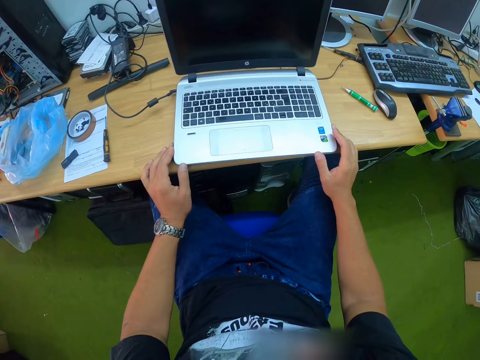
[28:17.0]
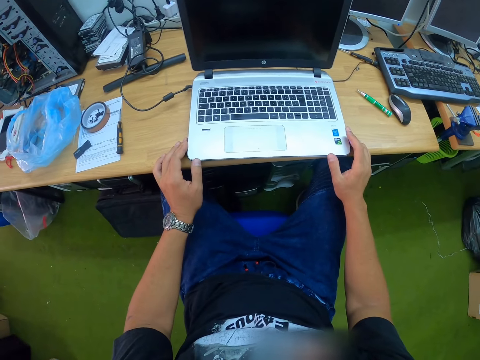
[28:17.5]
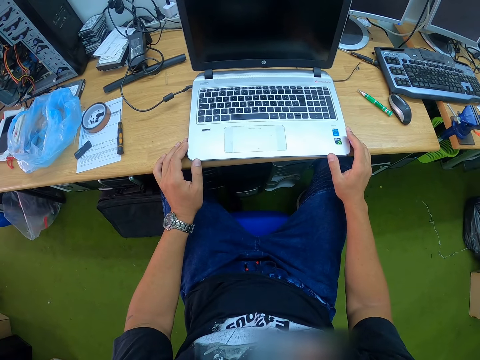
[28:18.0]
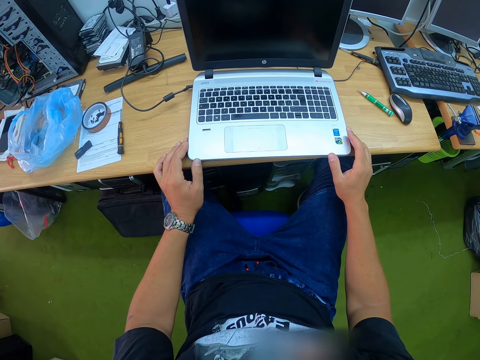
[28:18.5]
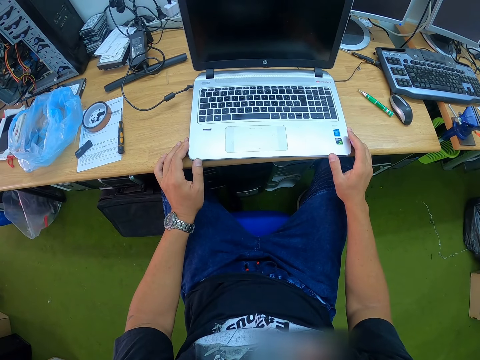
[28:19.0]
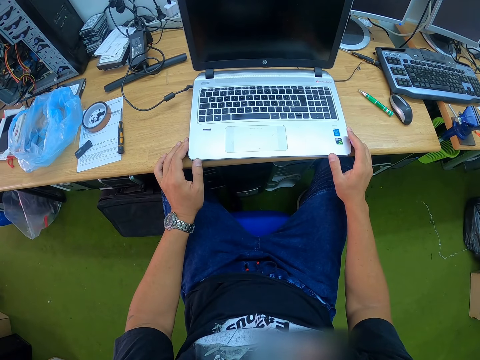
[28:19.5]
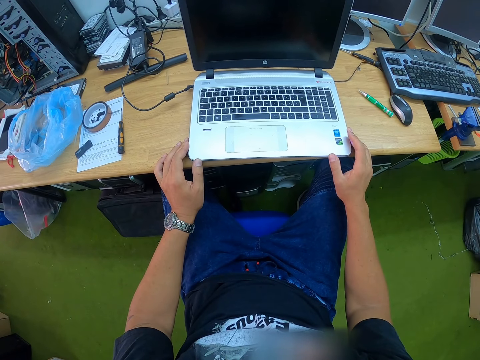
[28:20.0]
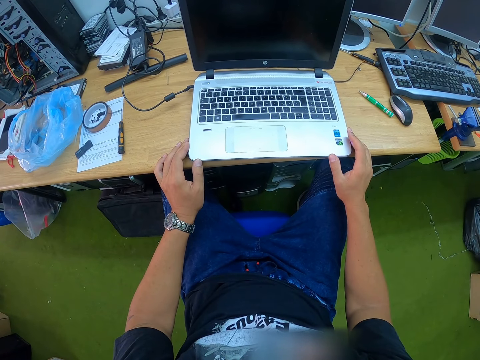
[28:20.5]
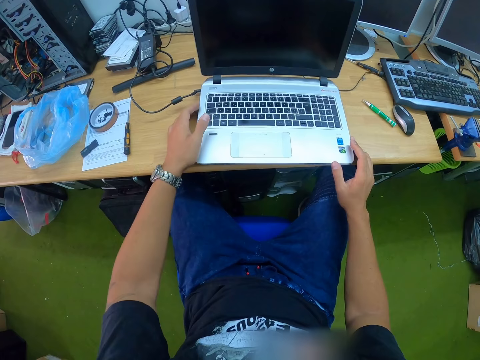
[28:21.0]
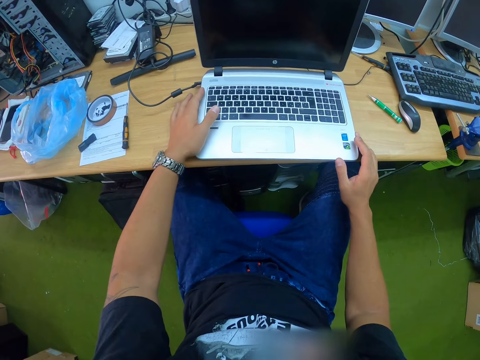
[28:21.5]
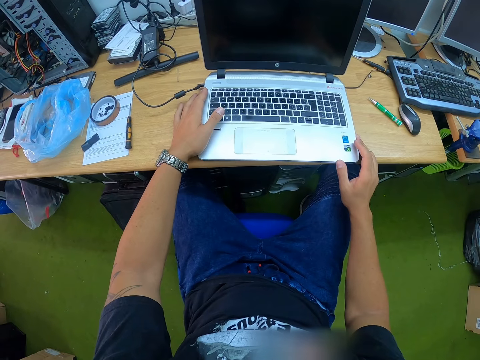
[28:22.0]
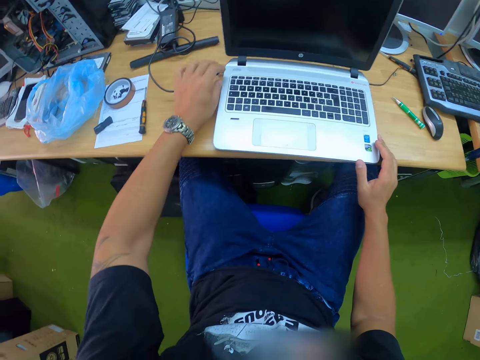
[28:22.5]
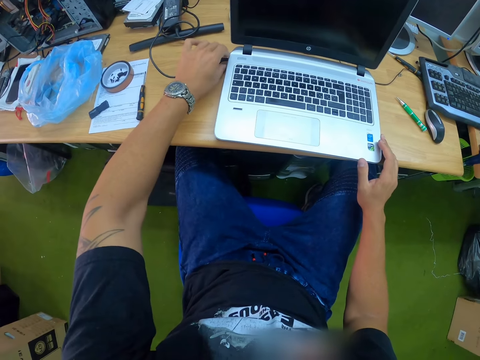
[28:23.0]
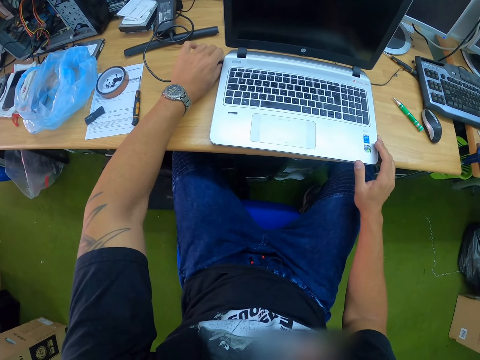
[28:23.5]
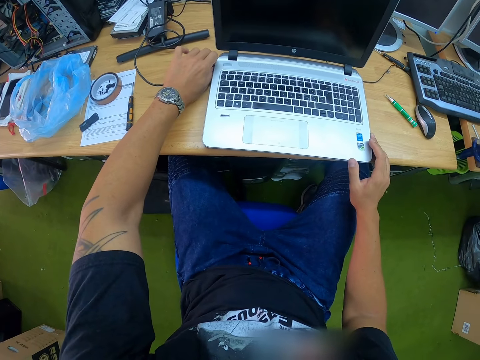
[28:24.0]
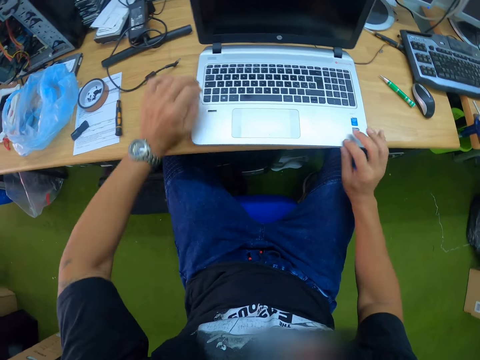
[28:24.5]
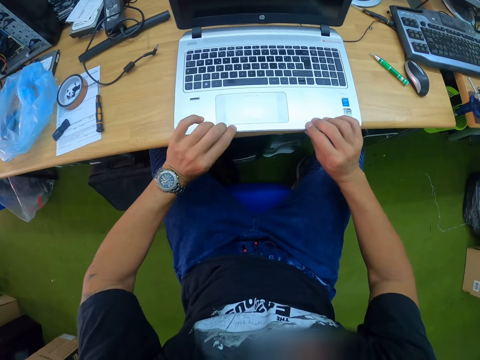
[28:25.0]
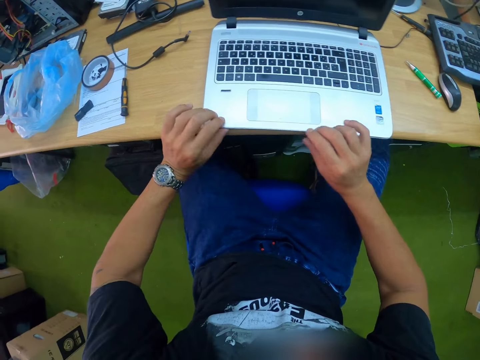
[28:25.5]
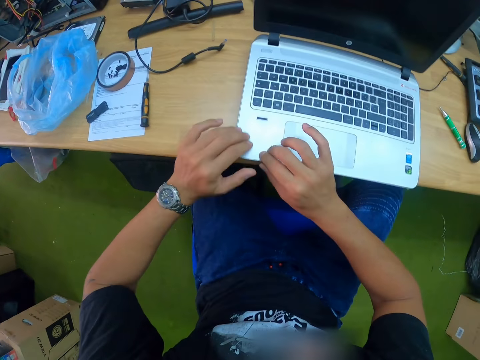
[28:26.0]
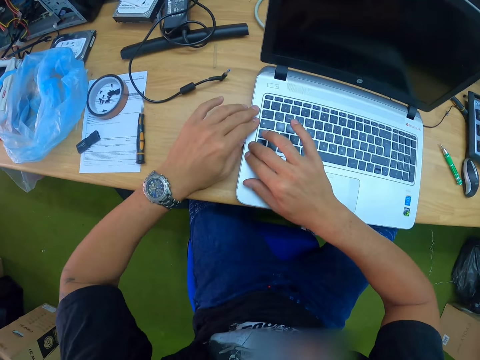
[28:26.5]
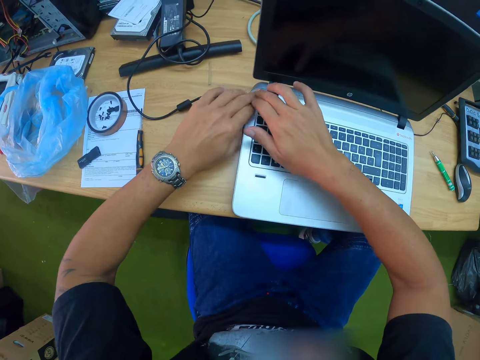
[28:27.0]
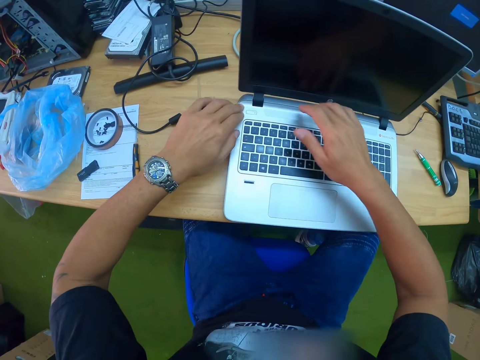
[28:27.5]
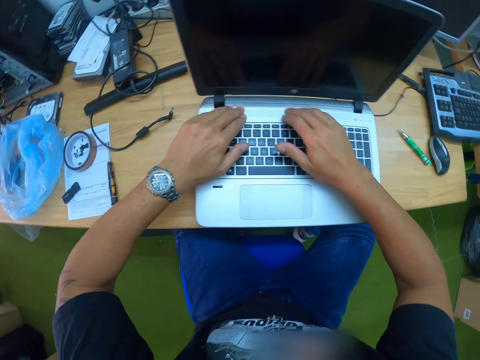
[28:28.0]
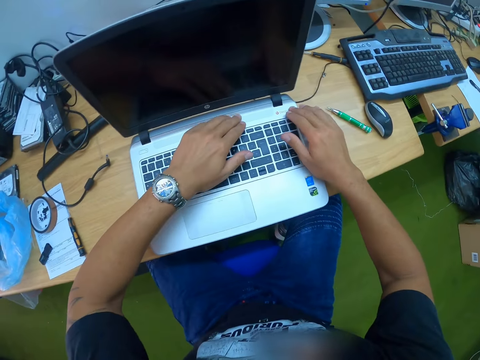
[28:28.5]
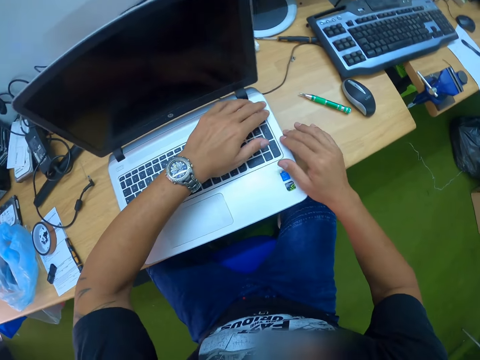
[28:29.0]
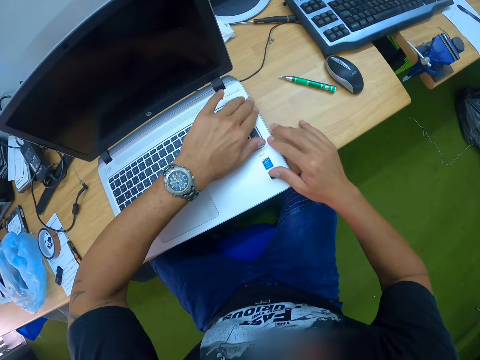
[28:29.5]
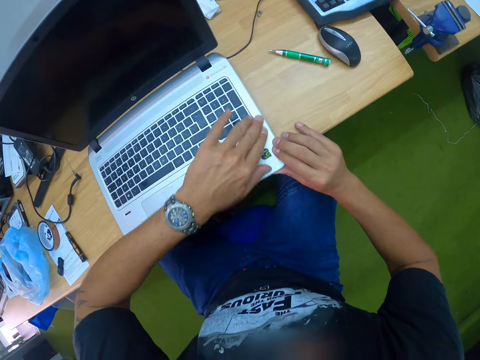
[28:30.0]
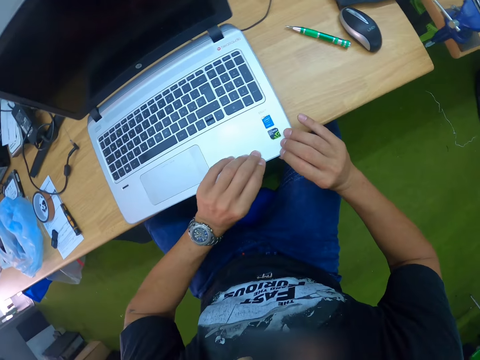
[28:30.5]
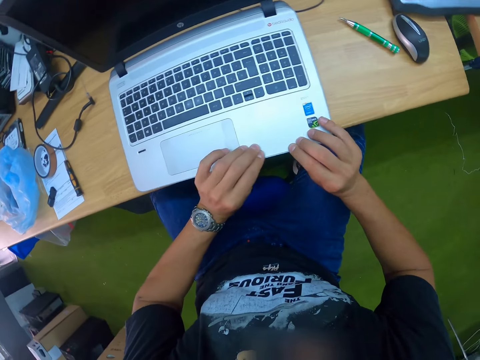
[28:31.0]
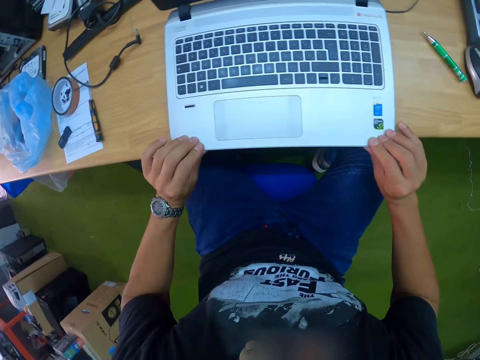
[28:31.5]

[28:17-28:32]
The camera wearer unplugs a laptop charger from the laptop with his left hand. He aligns a body cover of the laptop. He tightens the laptop with both hands.

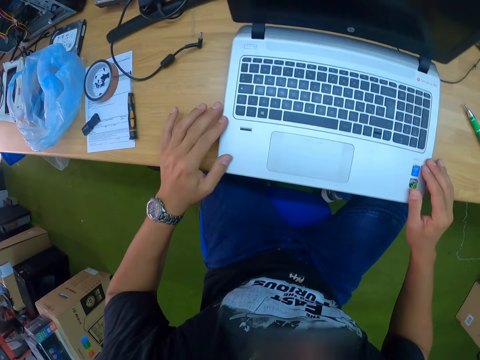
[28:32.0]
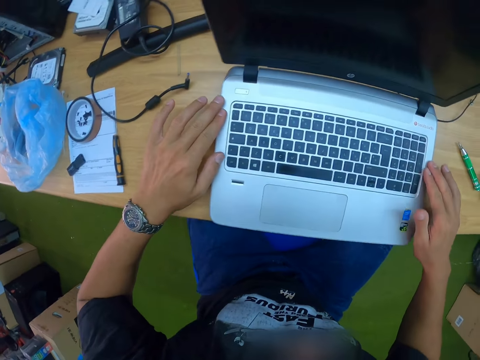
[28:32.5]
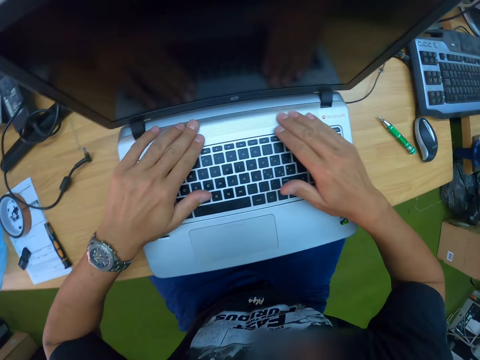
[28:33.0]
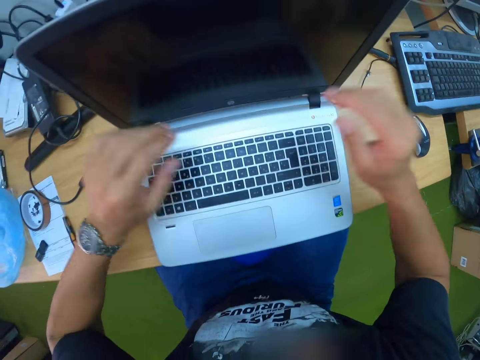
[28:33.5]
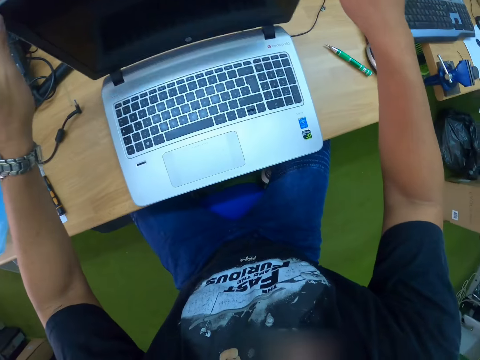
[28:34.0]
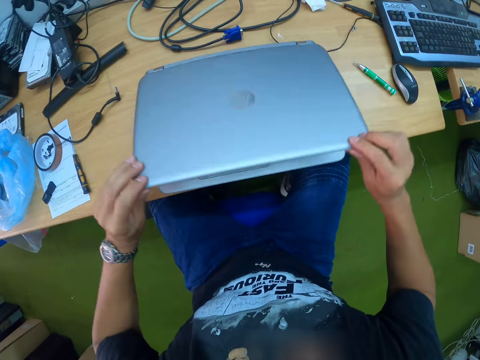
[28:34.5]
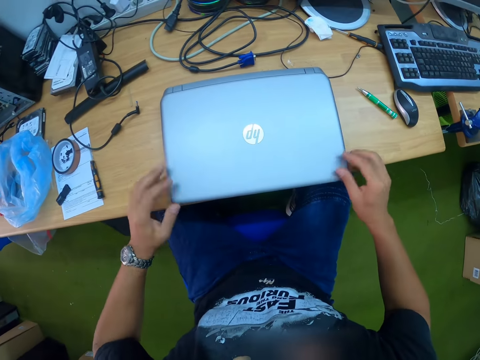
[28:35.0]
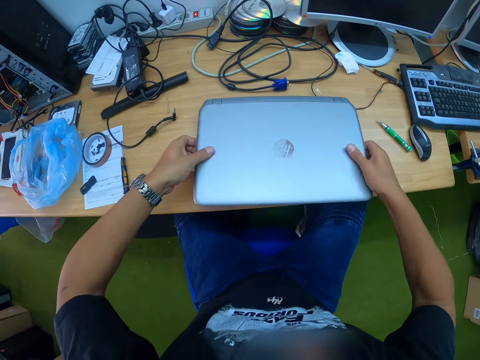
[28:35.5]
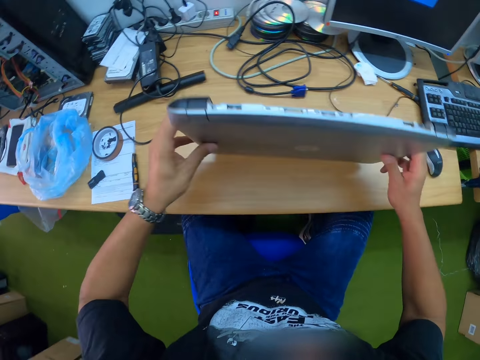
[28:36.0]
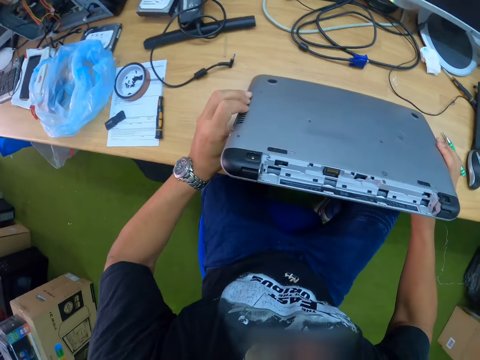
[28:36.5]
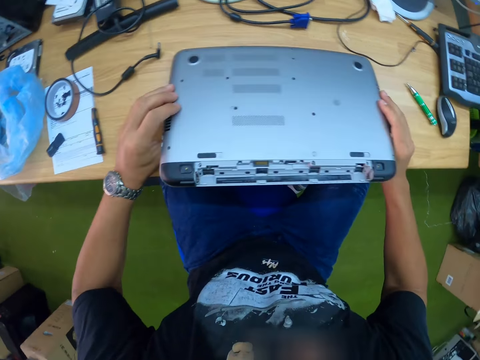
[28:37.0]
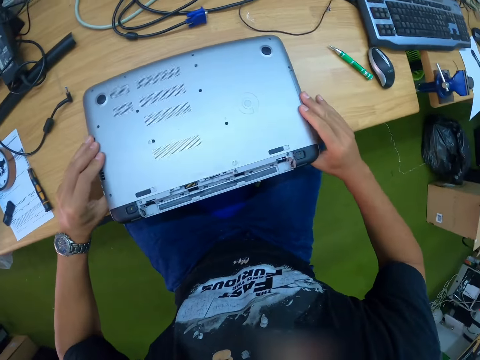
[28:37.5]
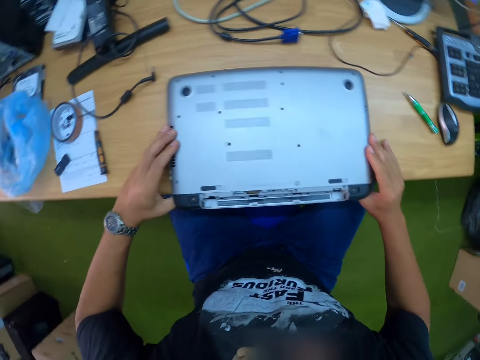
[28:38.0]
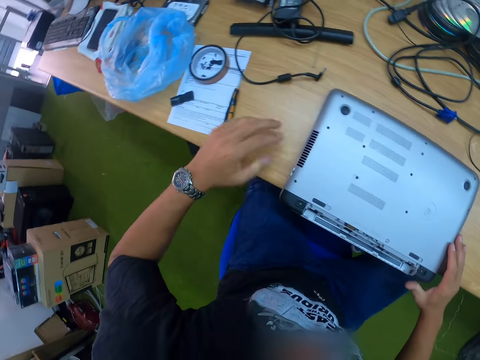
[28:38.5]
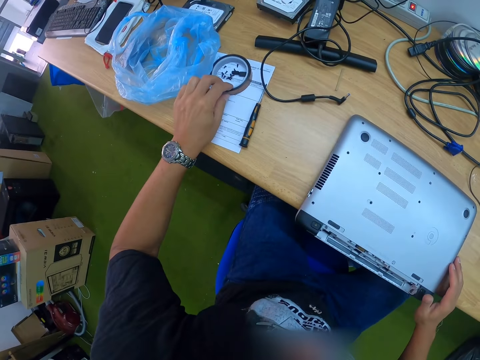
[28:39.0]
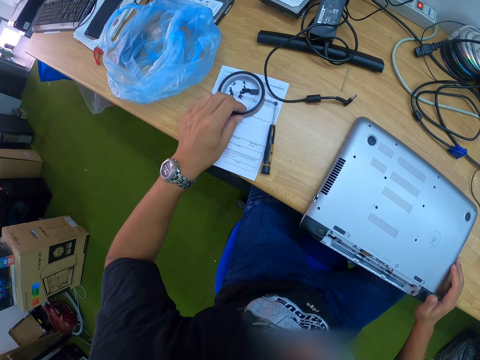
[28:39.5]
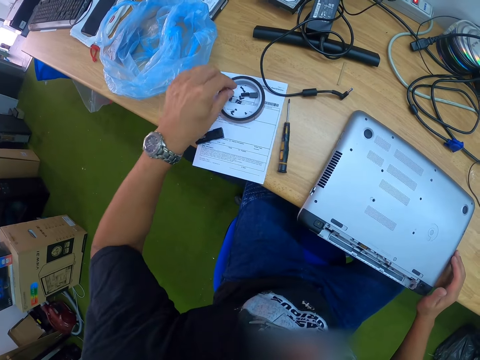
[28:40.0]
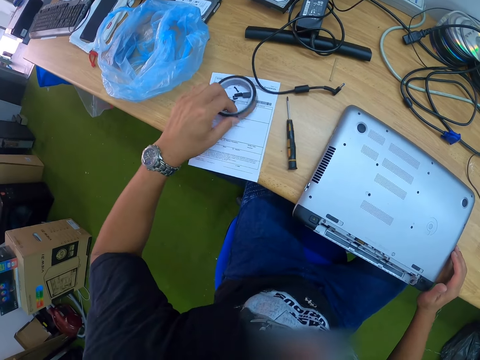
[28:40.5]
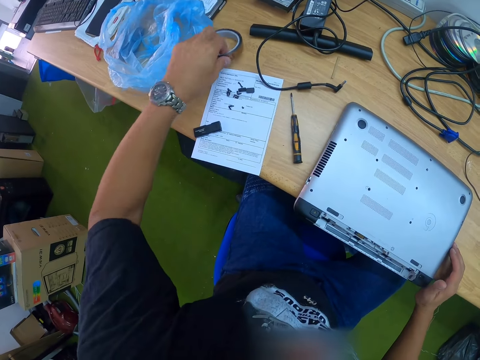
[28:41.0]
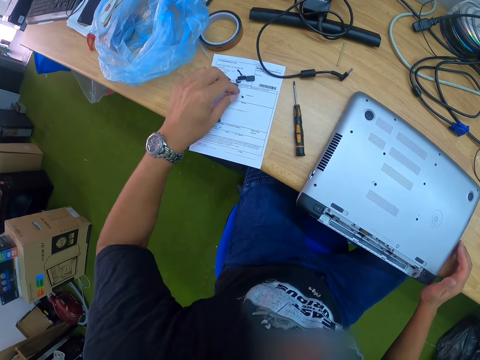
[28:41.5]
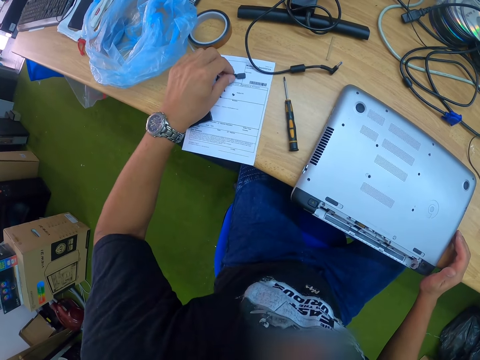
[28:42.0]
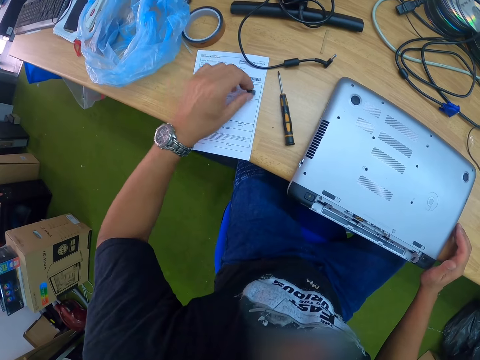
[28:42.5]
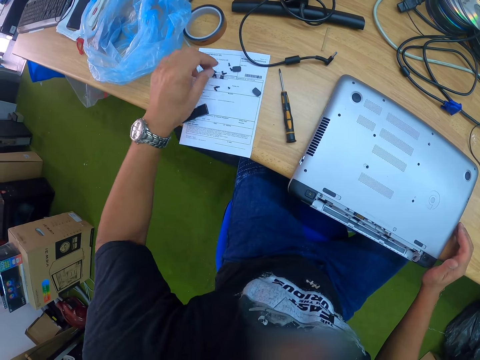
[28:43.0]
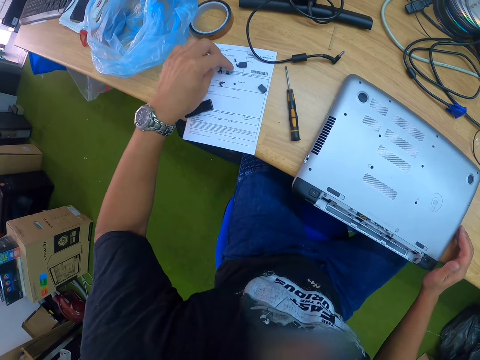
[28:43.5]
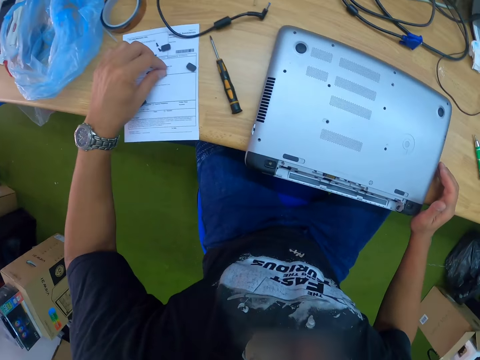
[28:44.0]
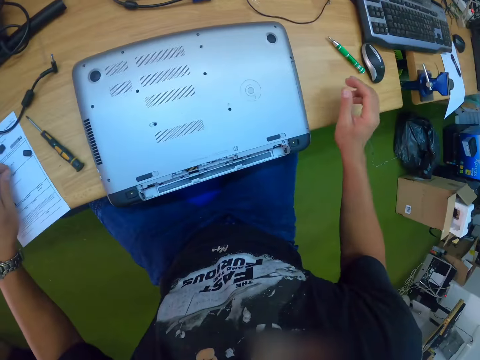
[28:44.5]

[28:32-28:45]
The camera wearer closes the laptop with both hands. He flips the laptop with both hands. He drops the laptop on the table with both hands. He drags a paper on the table. He picks up a tape on the table with his left hand. He moves the sellotape on the table. He drops the tape on the table with his left hand. He moves a screw or stickers on the table with his left hand. He picks up a bolt on the table.
